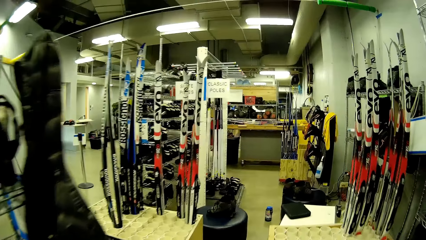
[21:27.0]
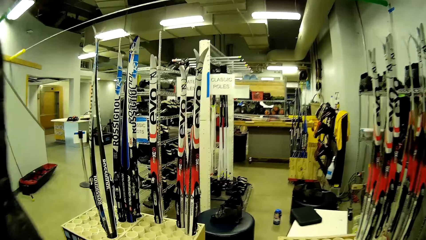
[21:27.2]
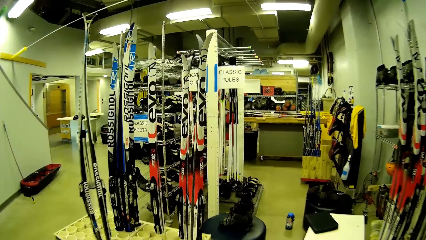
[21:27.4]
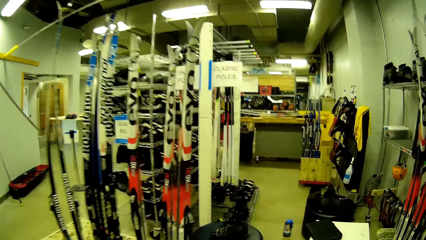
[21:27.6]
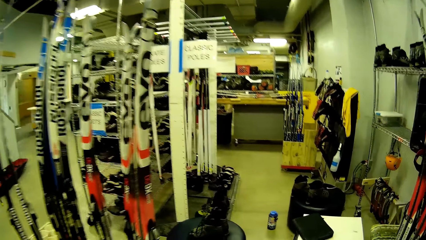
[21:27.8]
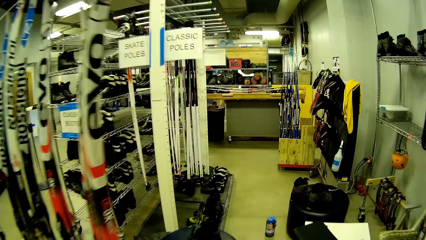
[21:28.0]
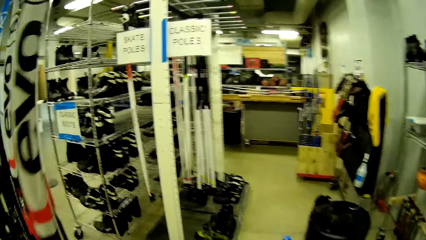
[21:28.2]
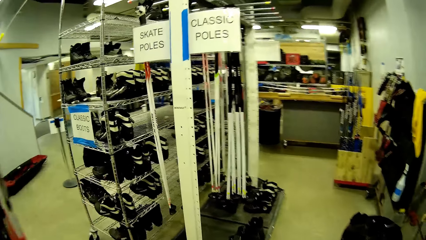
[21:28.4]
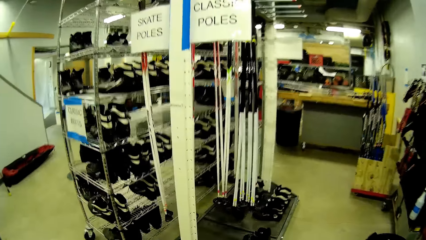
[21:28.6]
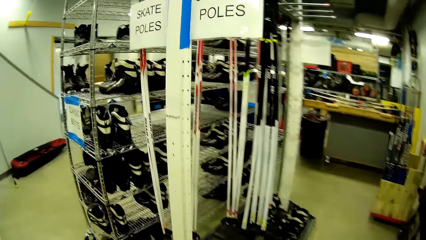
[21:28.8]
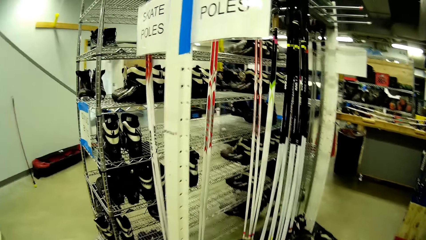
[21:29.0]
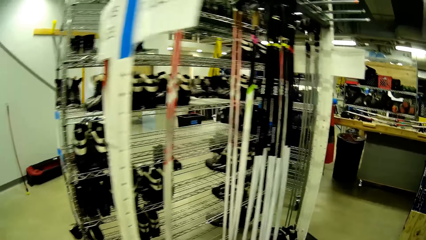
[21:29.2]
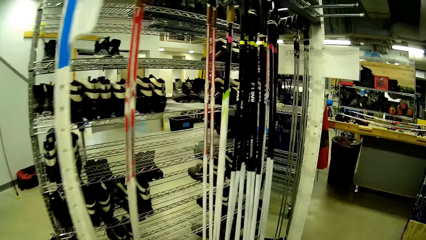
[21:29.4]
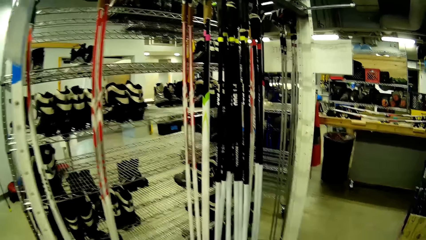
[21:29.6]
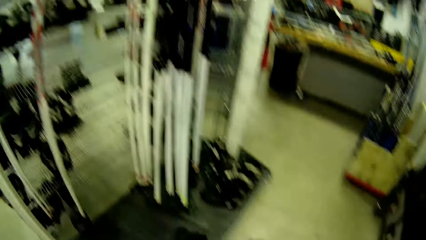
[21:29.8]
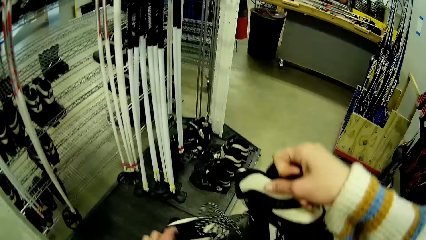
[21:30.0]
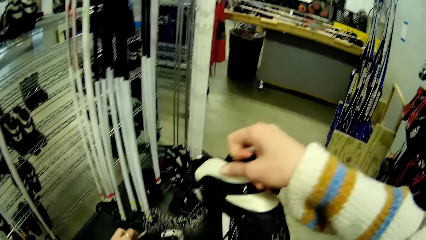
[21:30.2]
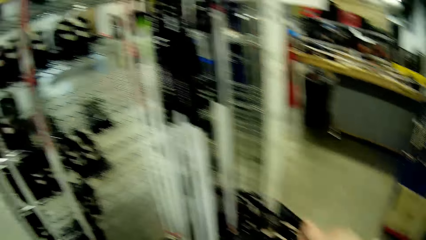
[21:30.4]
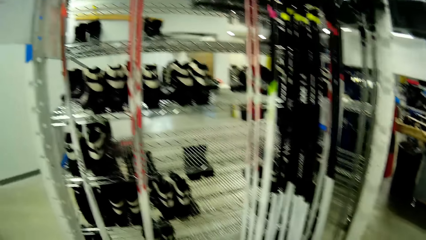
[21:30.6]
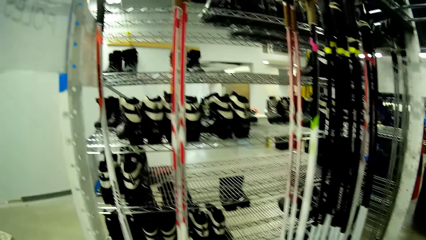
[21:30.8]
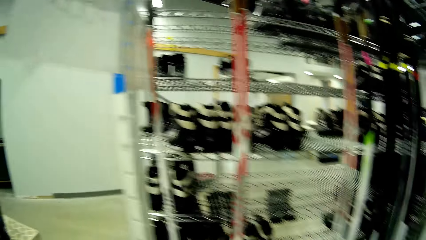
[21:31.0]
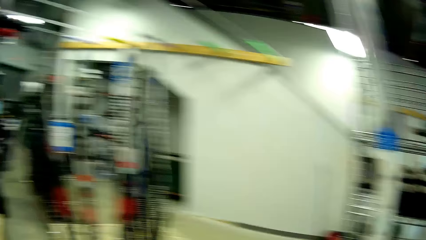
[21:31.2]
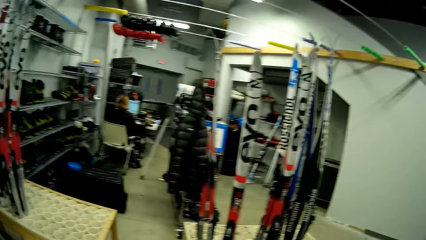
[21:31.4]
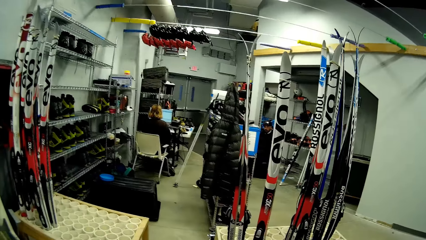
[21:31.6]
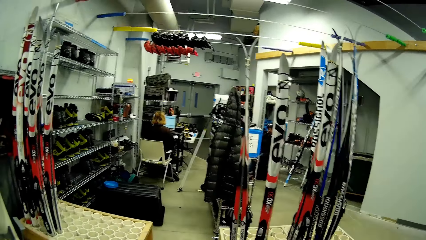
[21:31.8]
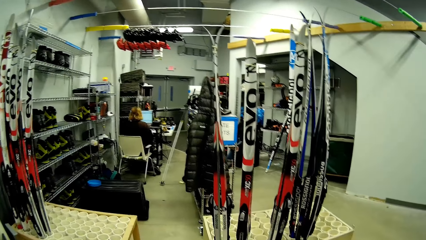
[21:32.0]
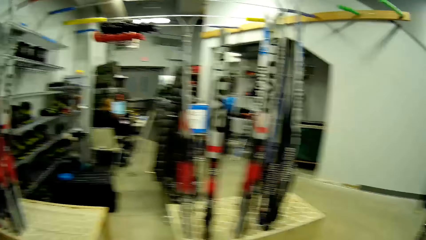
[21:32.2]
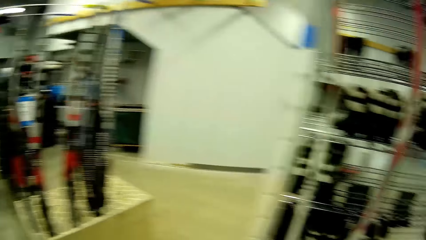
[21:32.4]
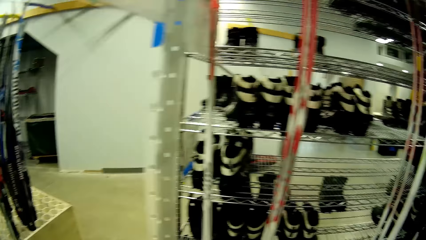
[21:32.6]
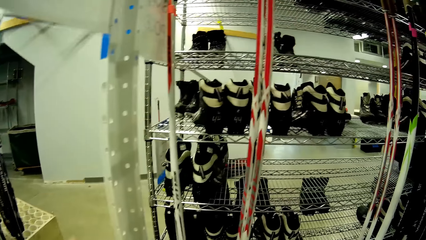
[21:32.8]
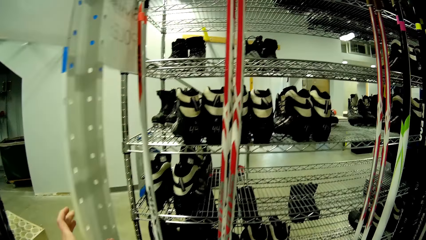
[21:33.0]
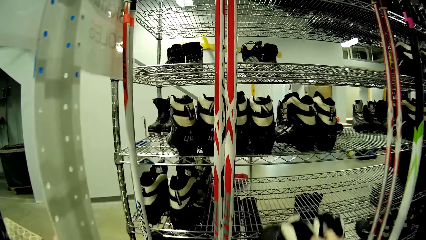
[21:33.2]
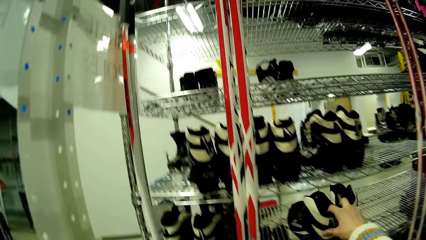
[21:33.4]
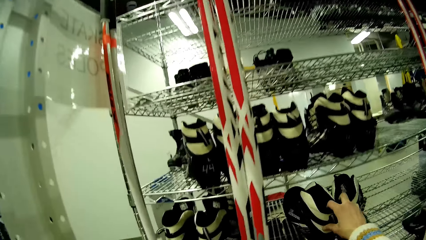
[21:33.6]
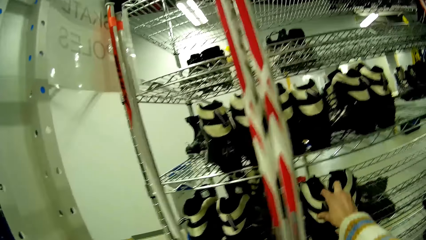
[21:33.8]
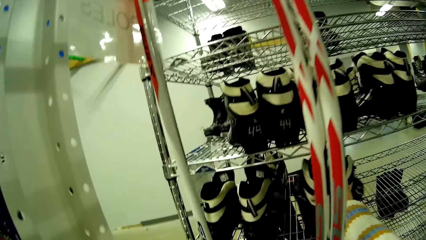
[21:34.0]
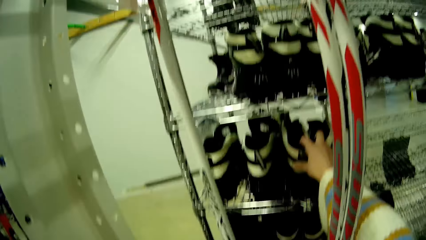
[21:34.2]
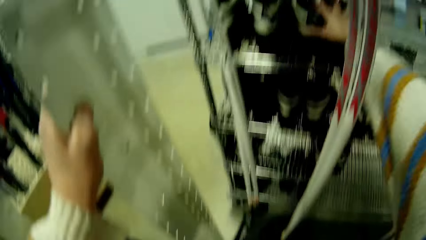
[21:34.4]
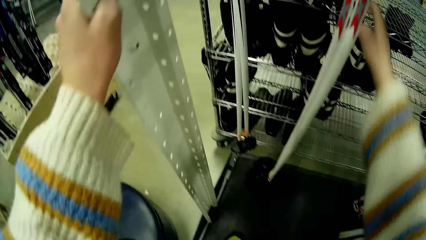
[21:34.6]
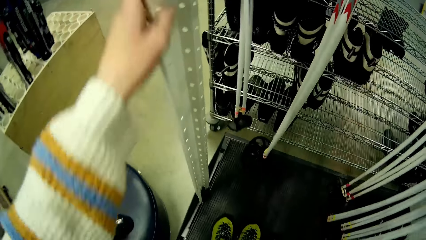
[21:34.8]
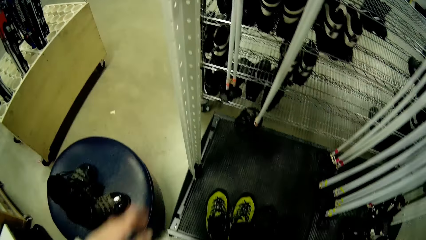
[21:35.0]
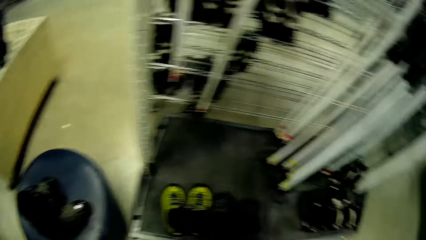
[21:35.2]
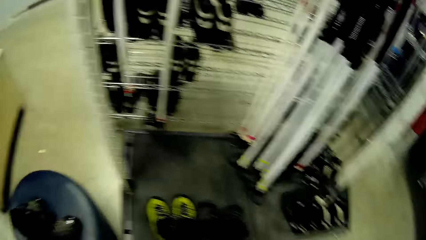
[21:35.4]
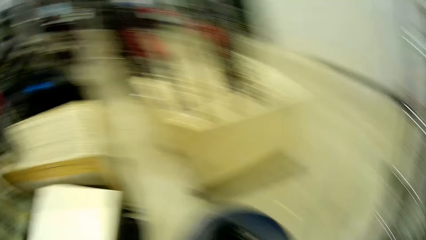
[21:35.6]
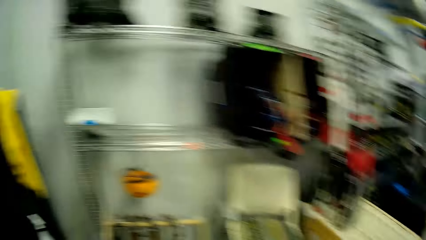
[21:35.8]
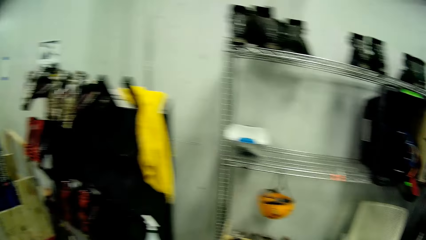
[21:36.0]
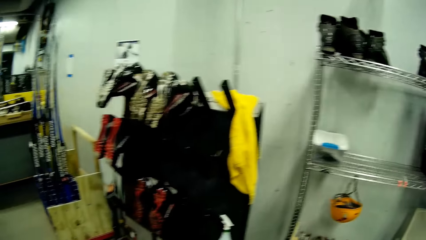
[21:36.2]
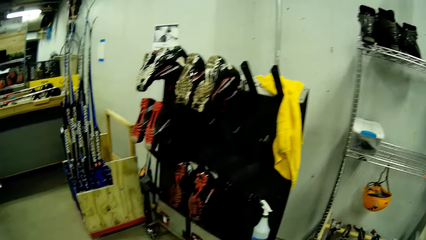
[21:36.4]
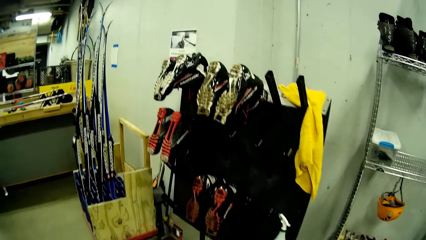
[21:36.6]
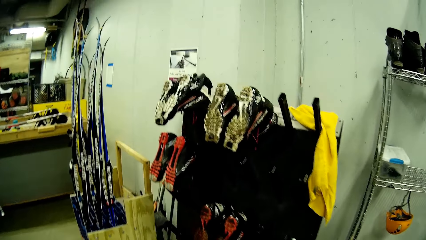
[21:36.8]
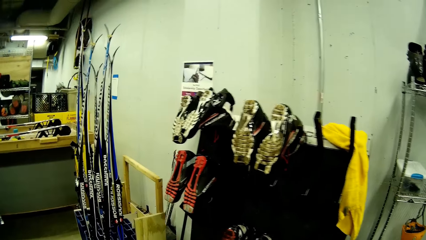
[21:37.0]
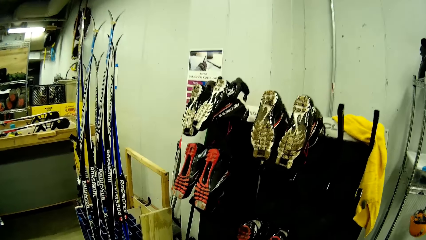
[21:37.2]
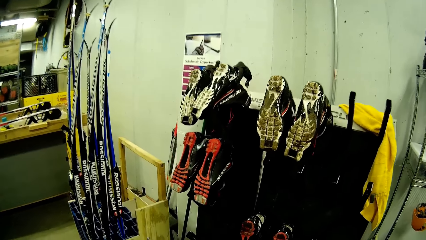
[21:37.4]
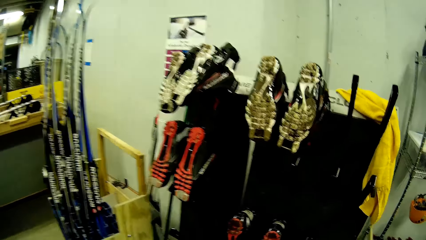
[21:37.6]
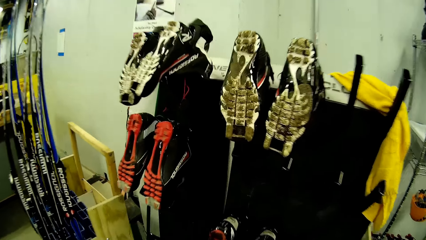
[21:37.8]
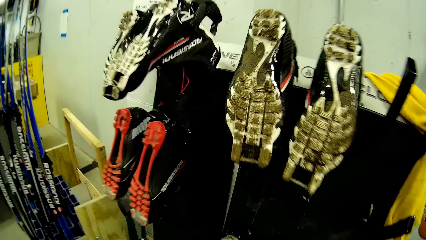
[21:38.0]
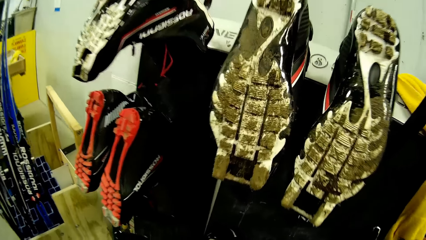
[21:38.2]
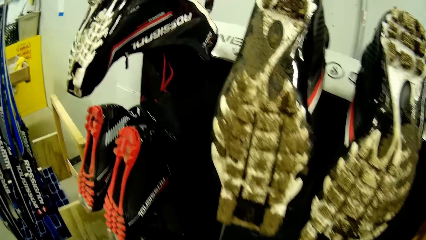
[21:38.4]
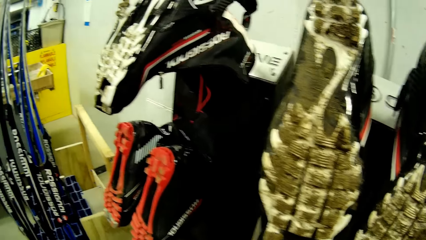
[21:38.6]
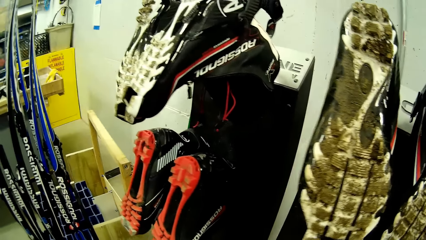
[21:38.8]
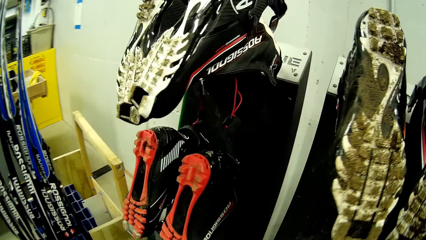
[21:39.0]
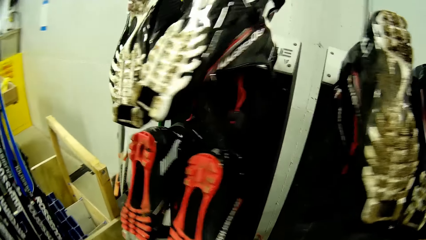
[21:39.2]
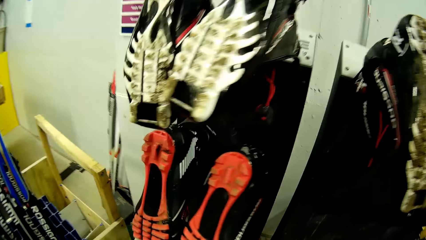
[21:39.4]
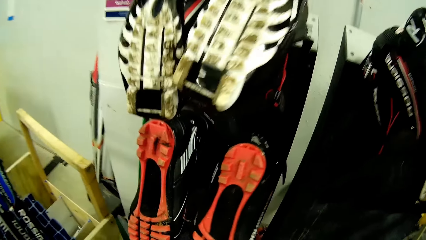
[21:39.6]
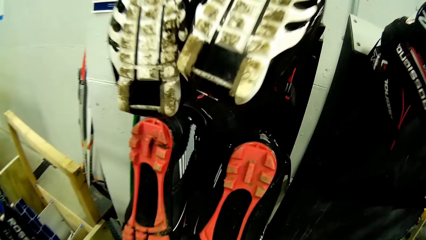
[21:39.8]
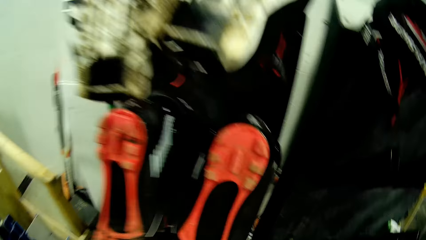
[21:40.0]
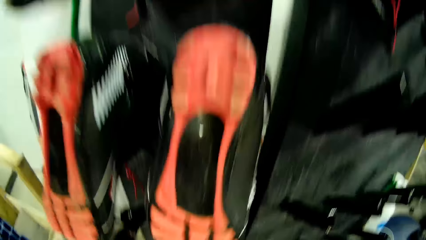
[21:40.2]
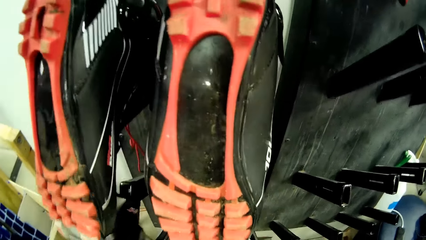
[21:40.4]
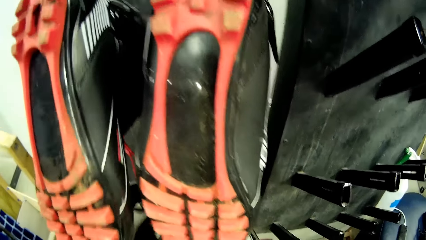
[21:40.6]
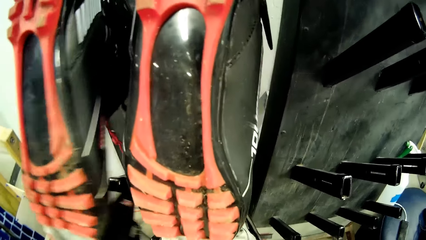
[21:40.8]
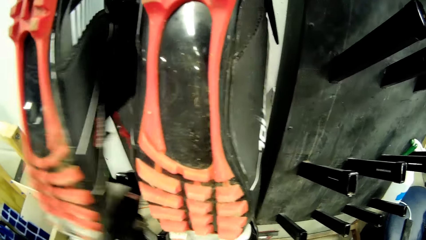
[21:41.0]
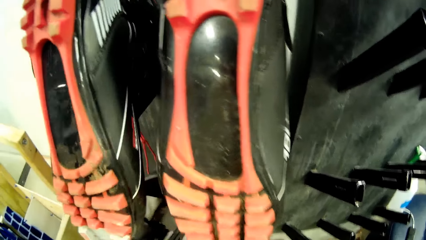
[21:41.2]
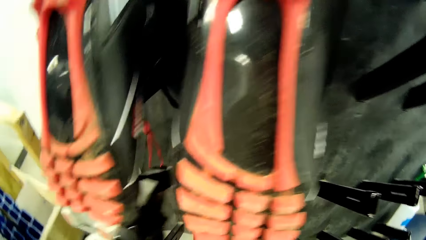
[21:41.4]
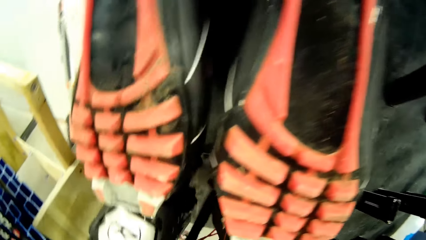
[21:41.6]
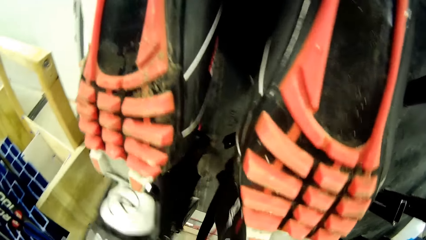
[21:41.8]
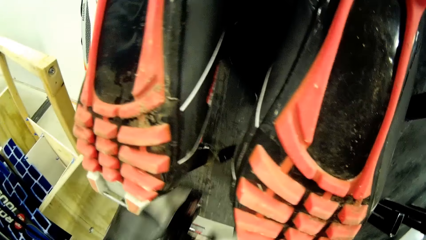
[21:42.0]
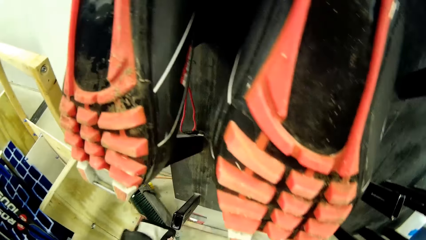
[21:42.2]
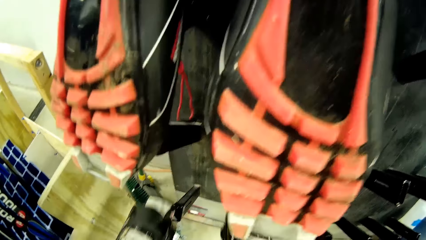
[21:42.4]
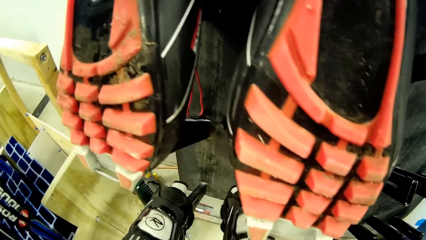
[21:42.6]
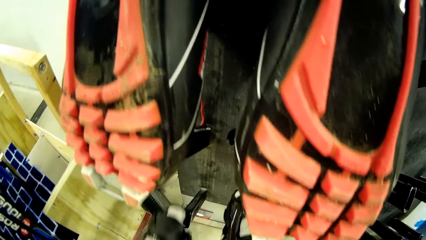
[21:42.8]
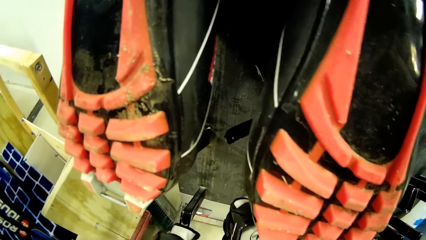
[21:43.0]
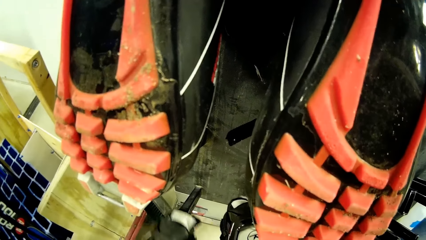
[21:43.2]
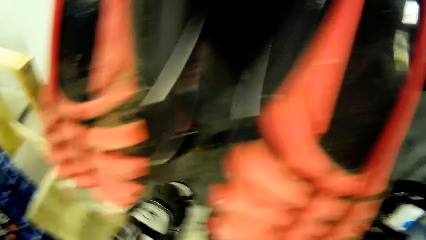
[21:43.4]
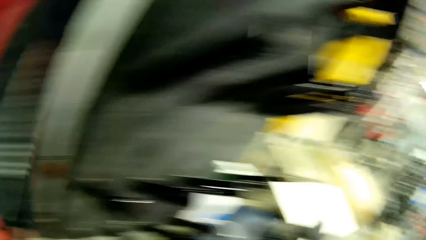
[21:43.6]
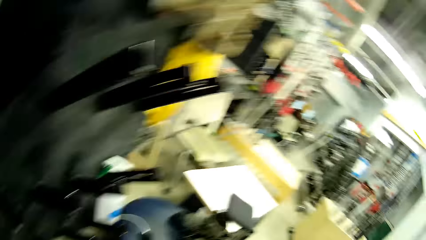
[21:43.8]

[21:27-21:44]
The camera wearer walks to a rack in the shoe store. She looks around the shoe store. She drops the pair of boots or shoes on the rack or shelf with her right hand. She turns around. She walks in the shoe store. She takes the shoes from the shelf.
